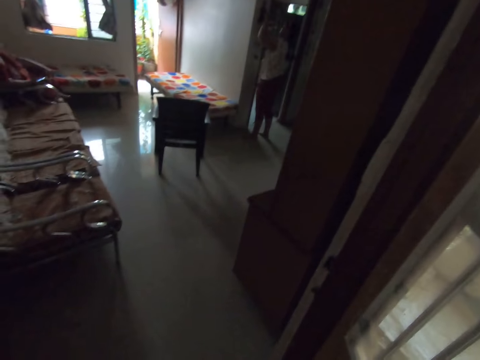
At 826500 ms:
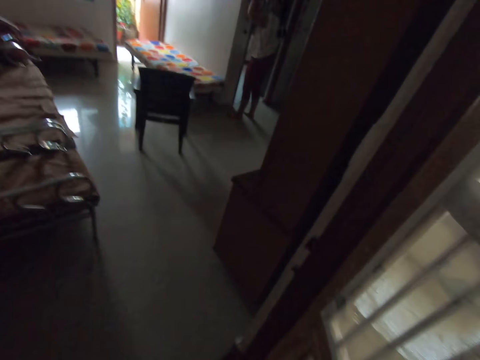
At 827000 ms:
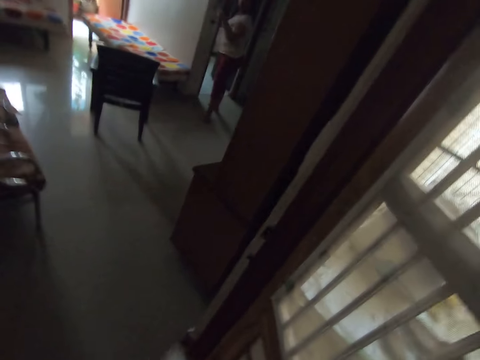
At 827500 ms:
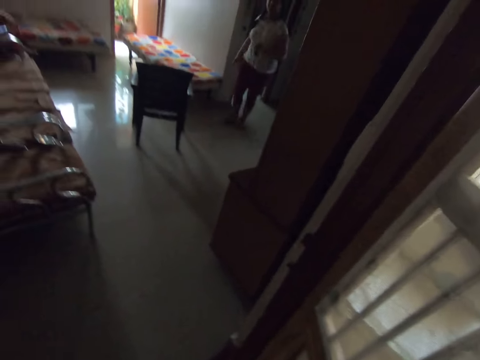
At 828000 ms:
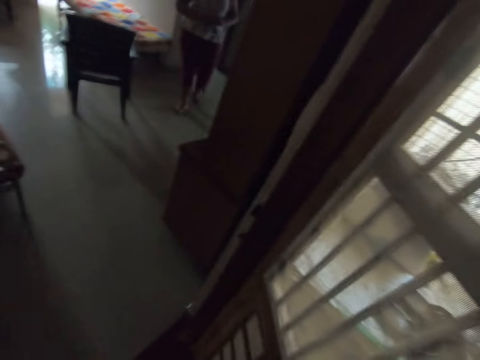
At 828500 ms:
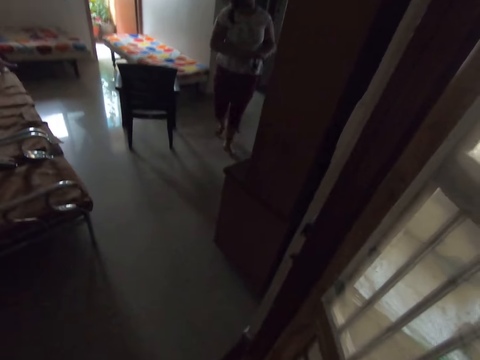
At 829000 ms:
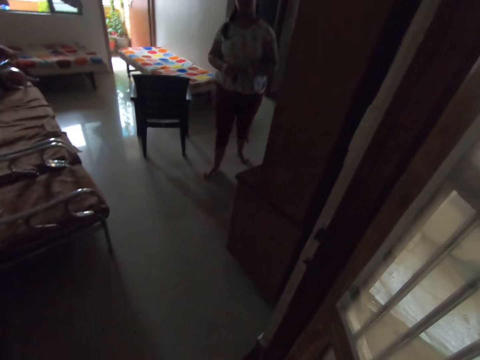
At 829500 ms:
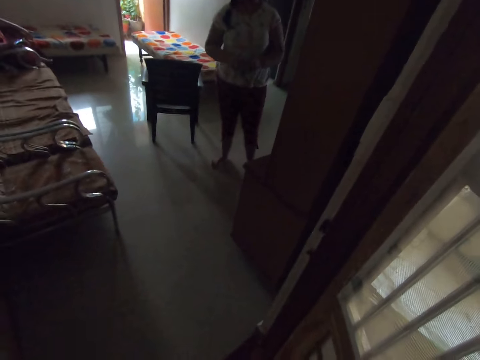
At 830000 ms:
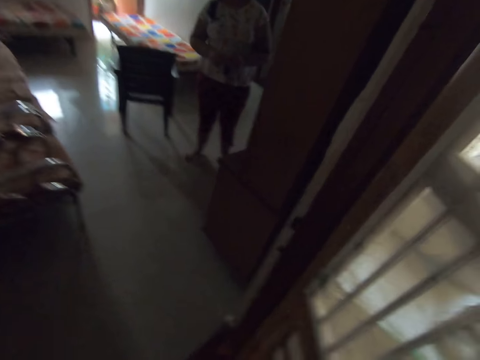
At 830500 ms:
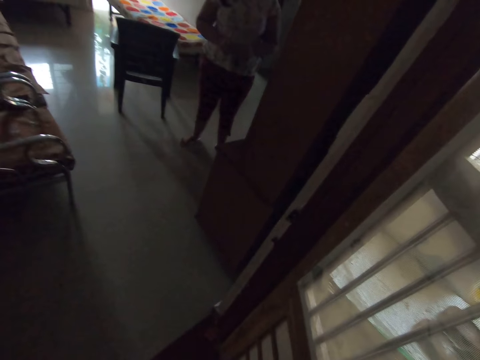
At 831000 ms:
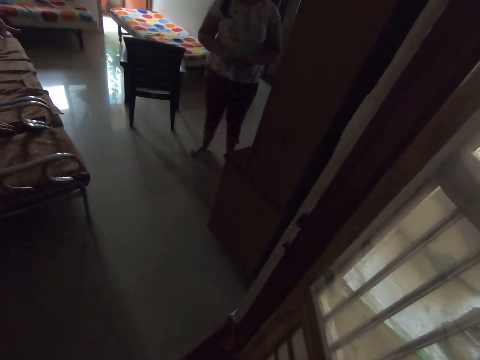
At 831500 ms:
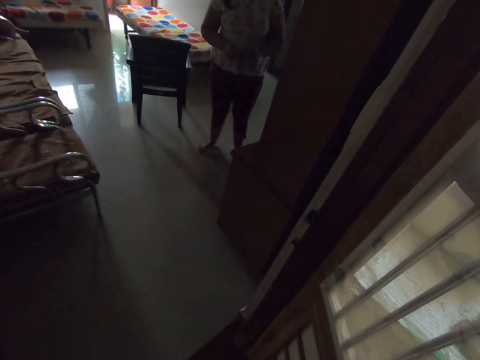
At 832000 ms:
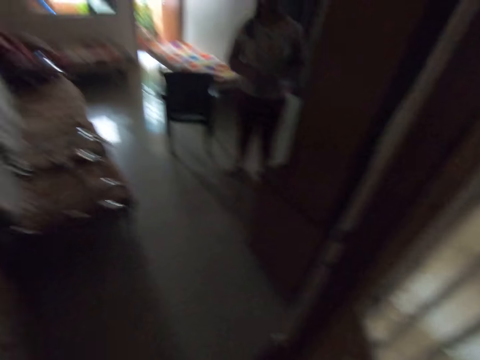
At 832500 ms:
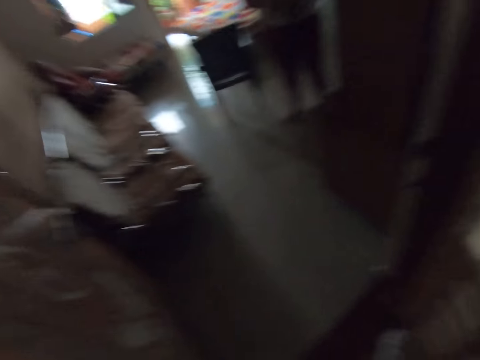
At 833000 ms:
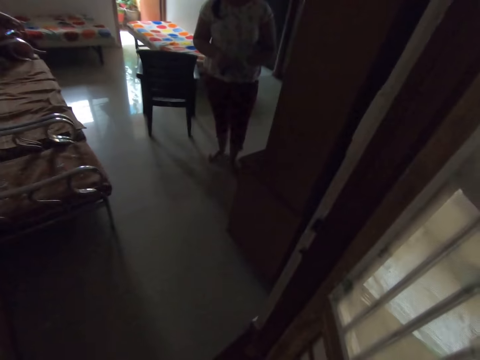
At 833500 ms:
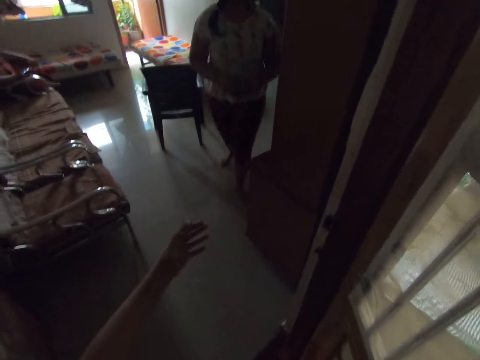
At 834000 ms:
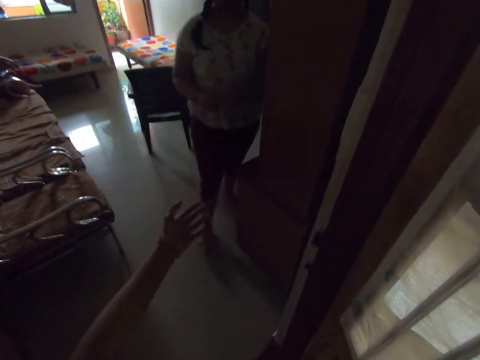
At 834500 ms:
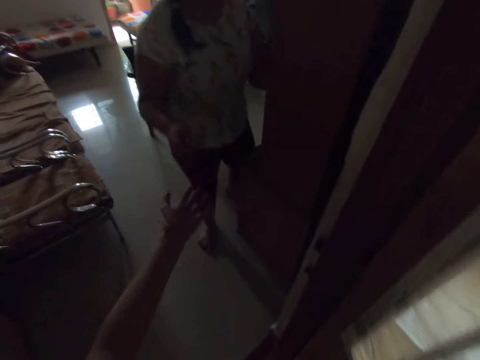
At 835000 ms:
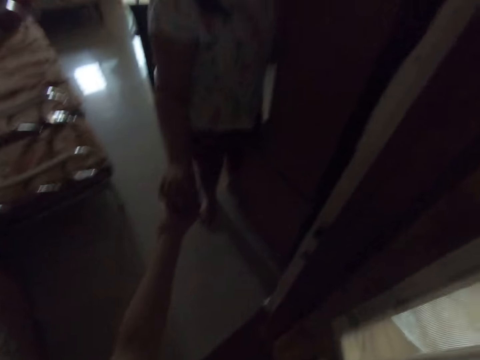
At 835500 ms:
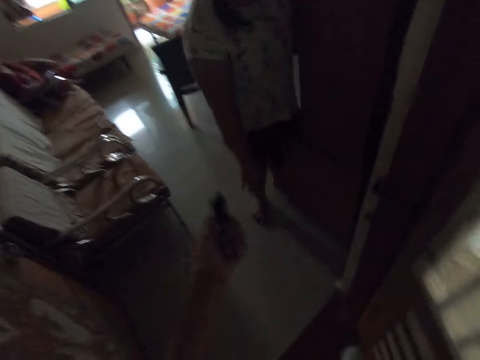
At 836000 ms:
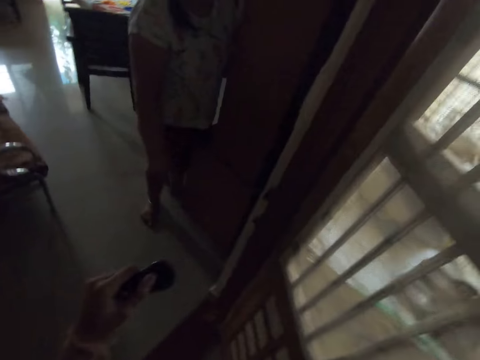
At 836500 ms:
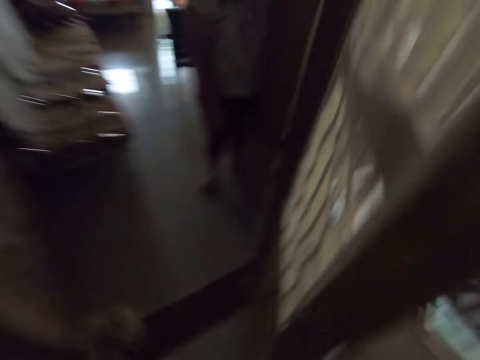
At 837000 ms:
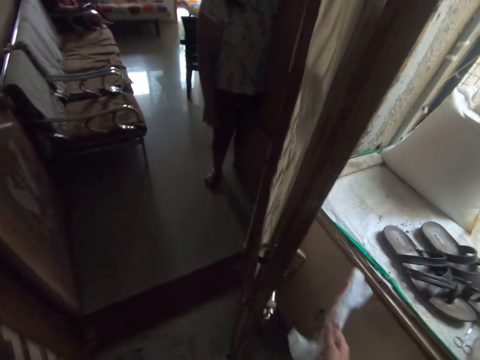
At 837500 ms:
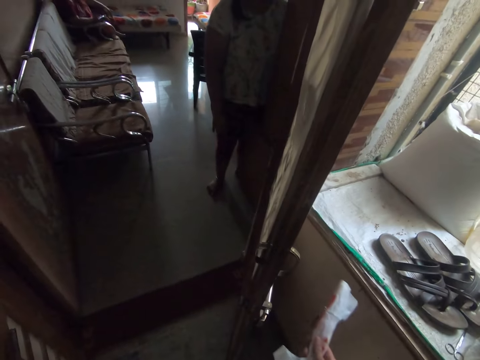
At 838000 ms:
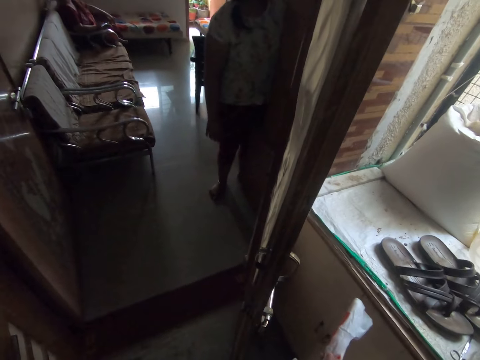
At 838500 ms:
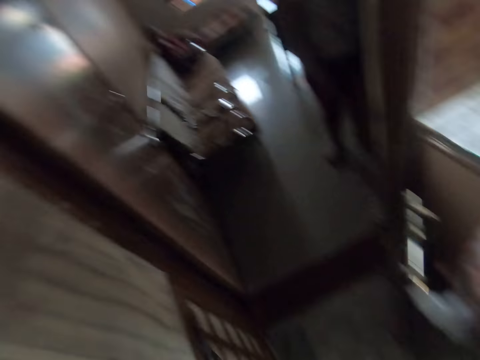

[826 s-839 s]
The woman picks a key from the wall of a living room with her left hand. The camera wearer looks around. The woman holds the key in her hands. The camera wearer collects the key from the woman with his left hand. The woman passes the key to the camera wearer with her left hand. The camera wearer holds a cellophane wrap in his right hand.

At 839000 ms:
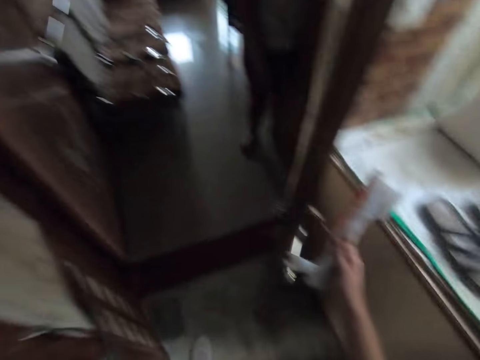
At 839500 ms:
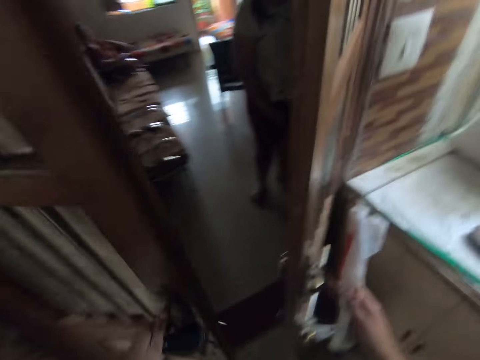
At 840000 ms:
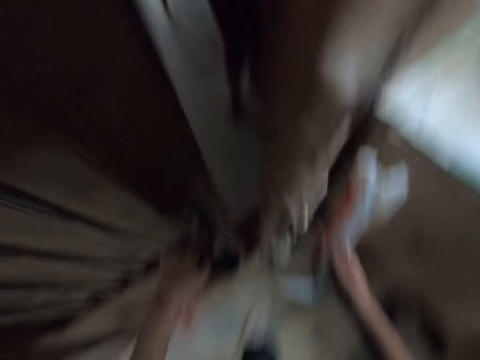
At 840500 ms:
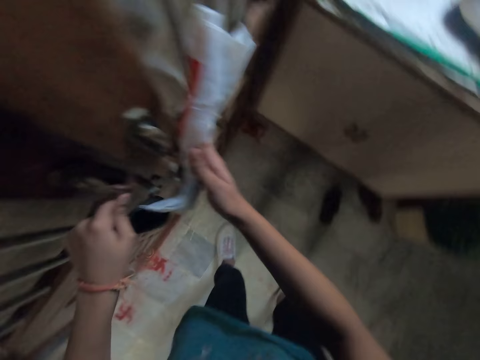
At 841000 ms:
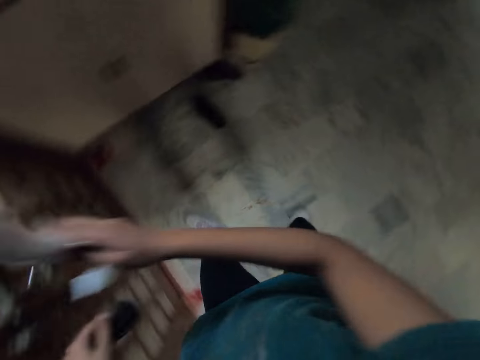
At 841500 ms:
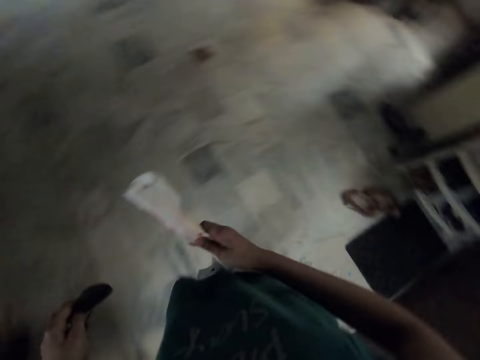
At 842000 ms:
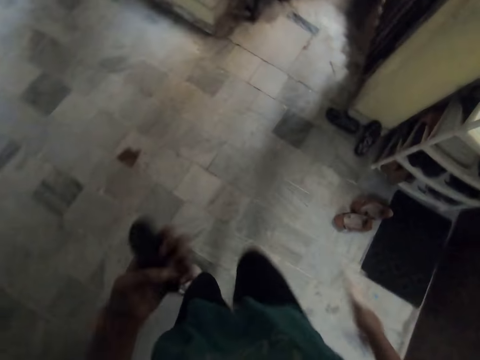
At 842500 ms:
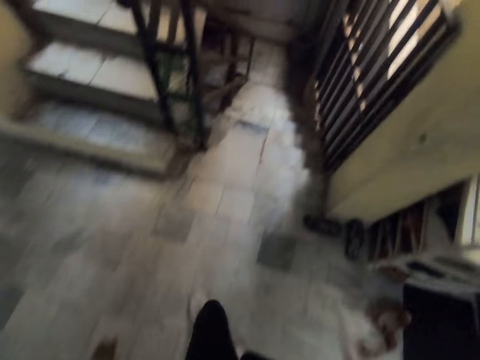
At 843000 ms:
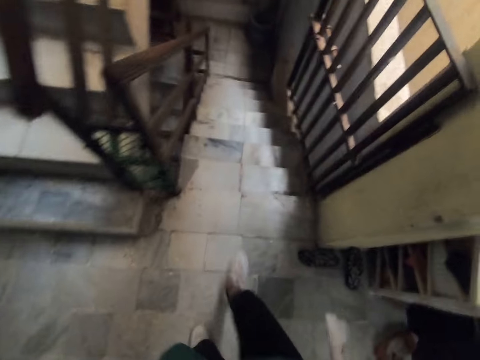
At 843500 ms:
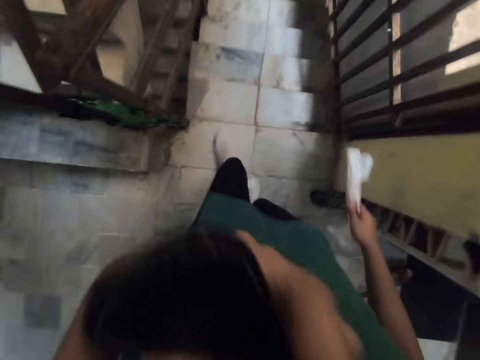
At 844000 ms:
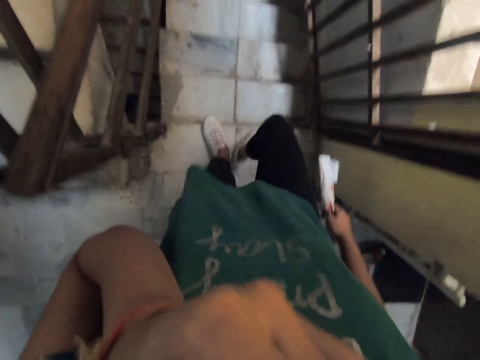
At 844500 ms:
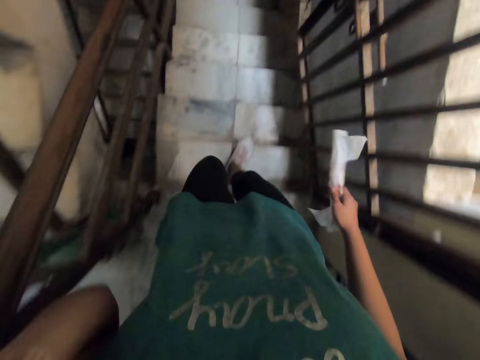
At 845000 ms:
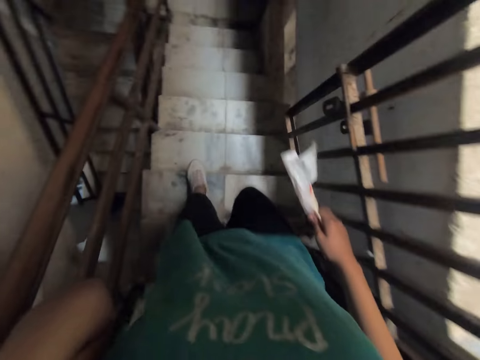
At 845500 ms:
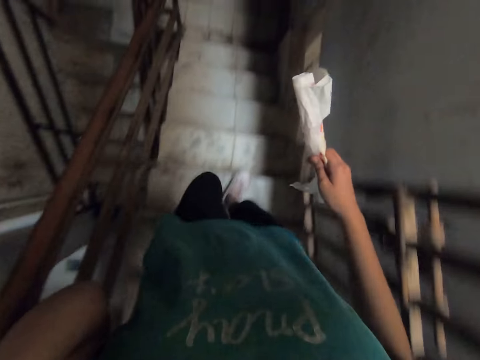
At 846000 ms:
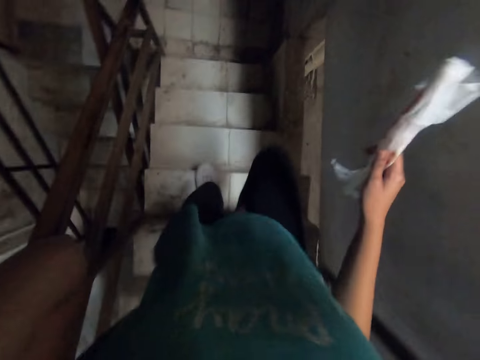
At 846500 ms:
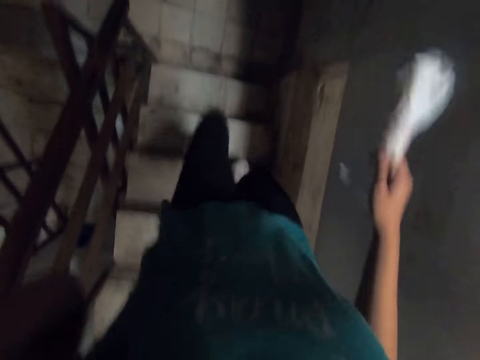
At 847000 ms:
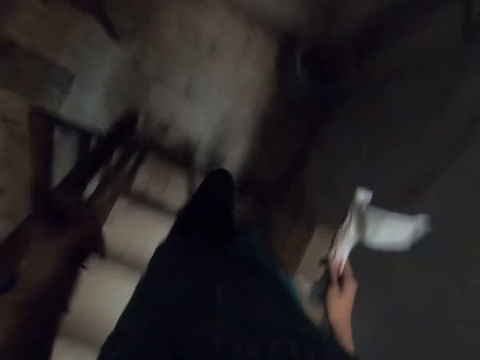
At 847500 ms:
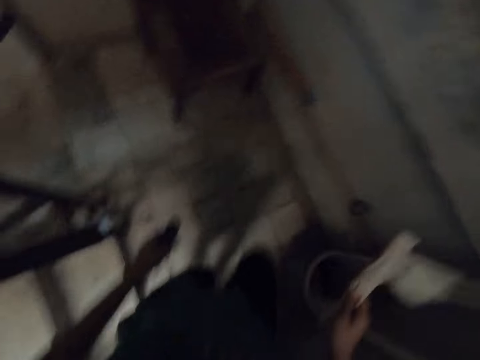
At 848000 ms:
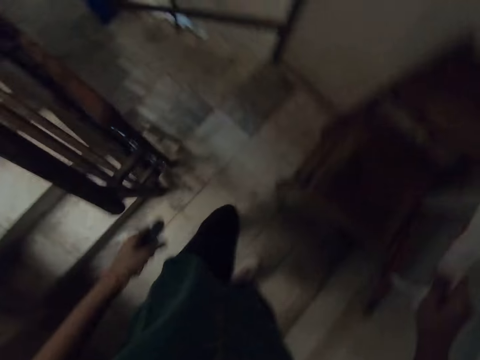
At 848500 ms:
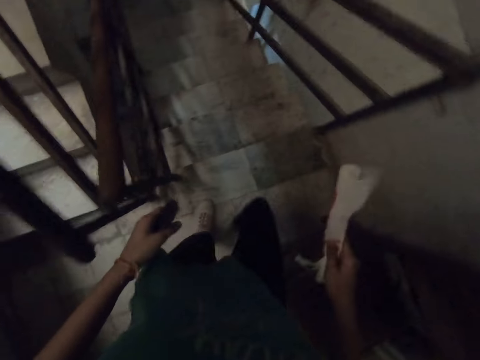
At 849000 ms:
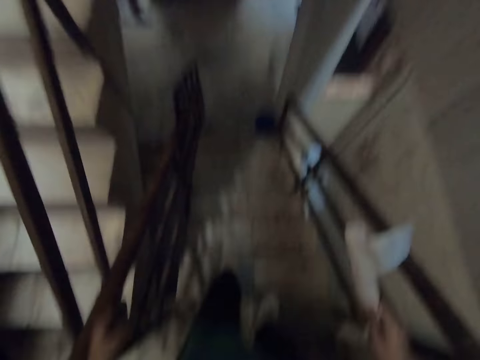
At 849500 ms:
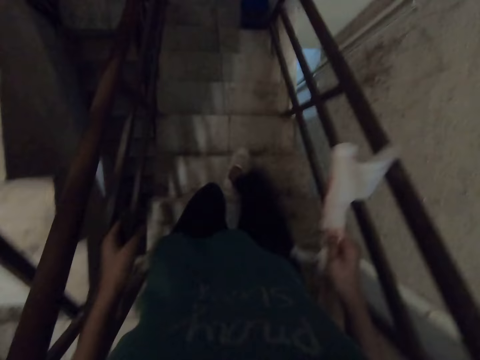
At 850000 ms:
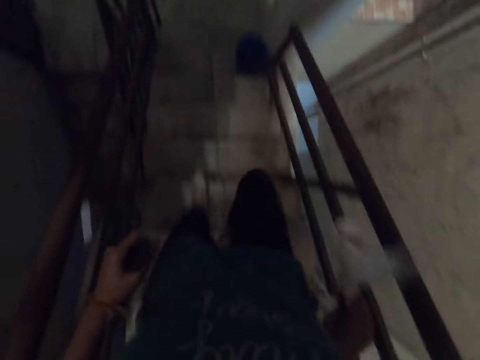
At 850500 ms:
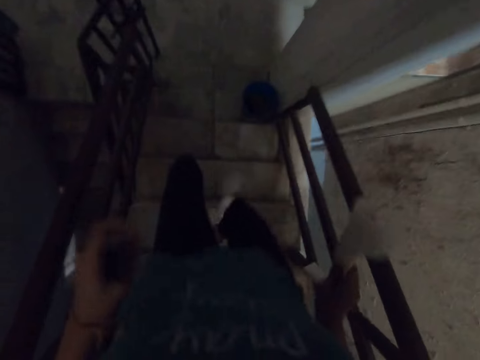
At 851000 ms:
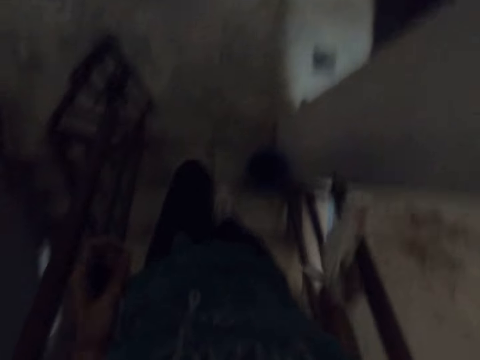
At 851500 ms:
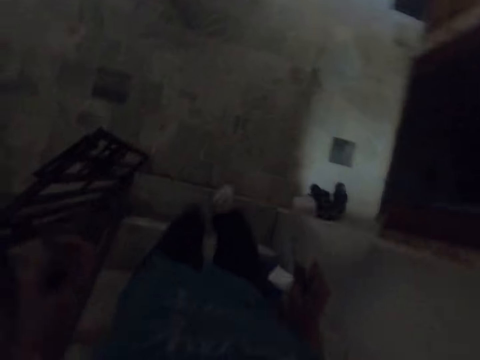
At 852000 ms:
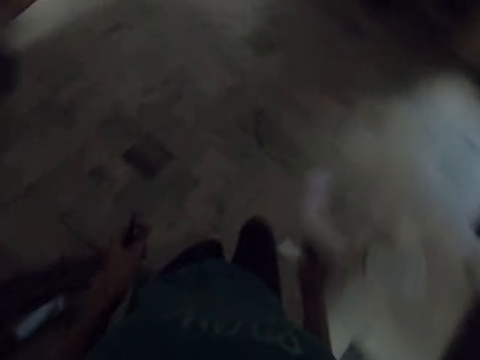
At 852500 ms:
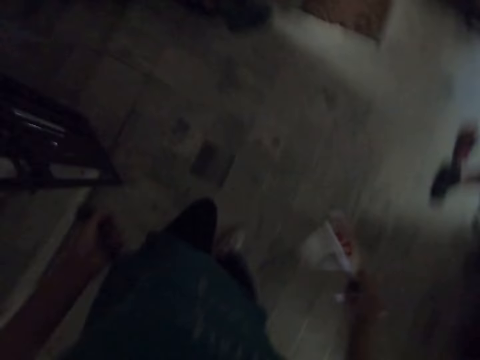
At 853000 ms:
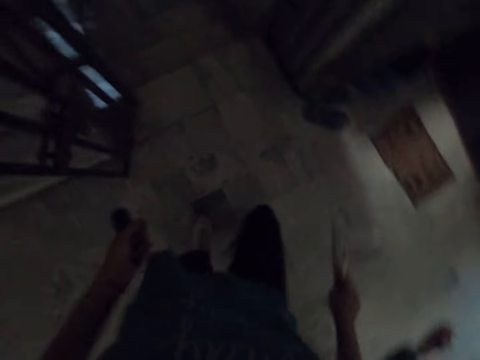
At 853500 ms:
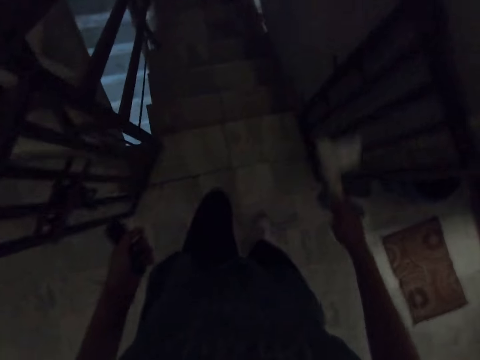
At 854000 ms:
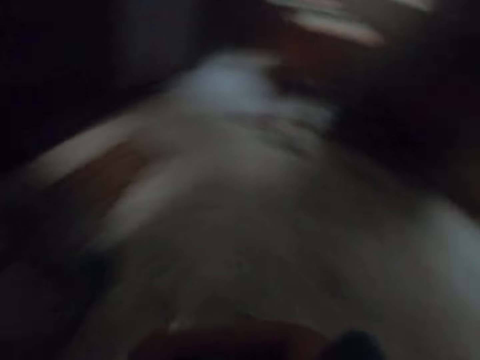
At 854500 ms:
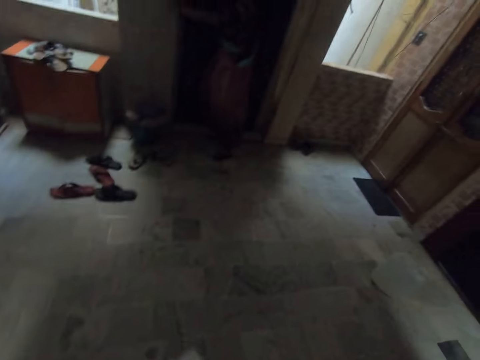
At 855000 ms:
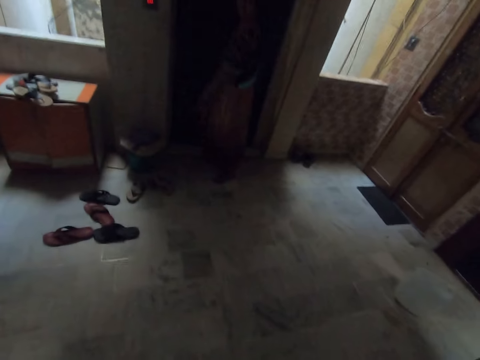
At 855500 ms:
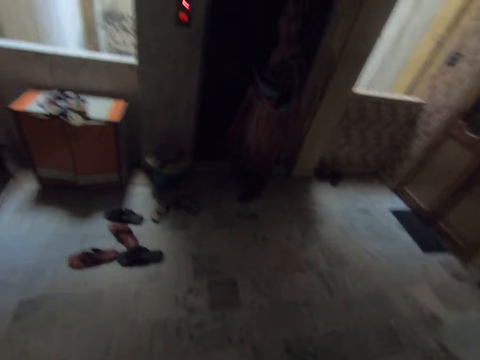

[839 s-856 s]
The camera wearer closes the door to the living room with his hands. He walks towards a staircase. He walks in the house. He touches his face with his left hand. He walks down the staircase. He walks down the stairs. A woman talks to the camera wearer. The camera wearer talks to another woman.
